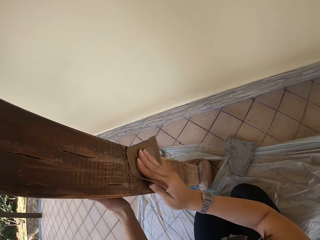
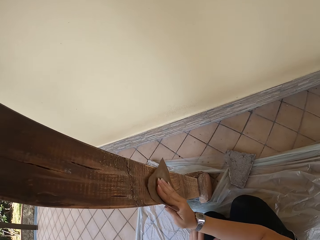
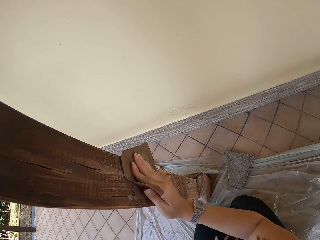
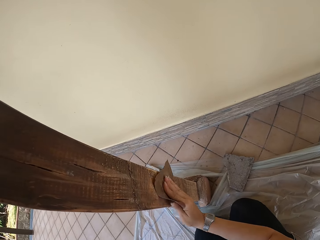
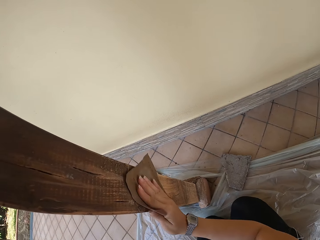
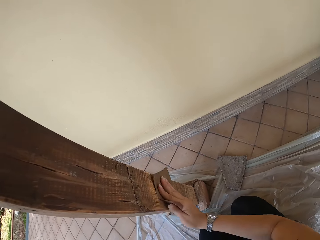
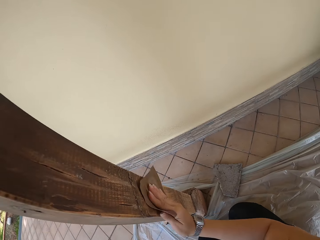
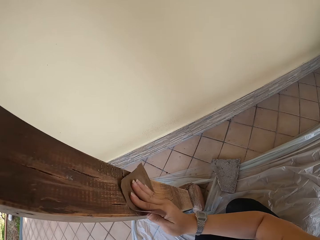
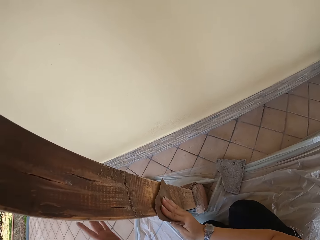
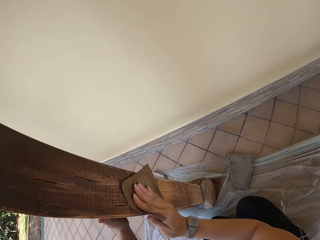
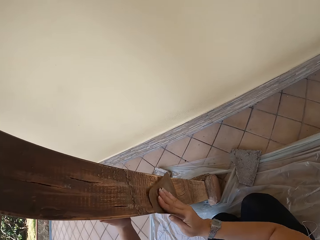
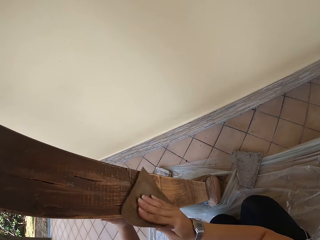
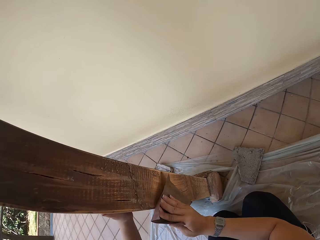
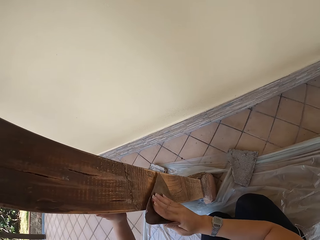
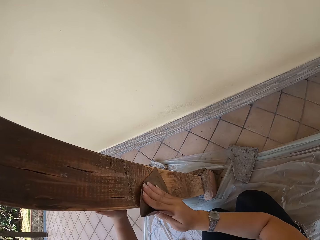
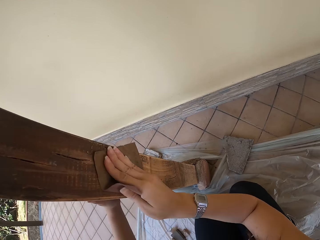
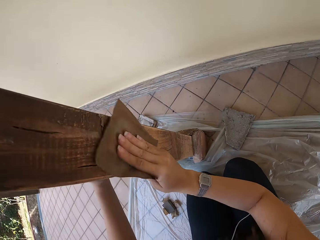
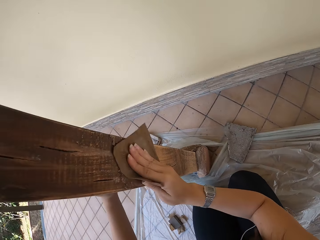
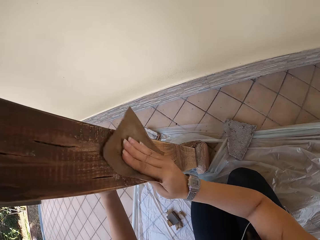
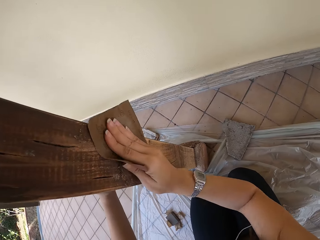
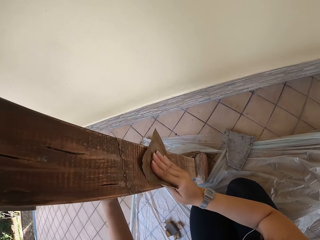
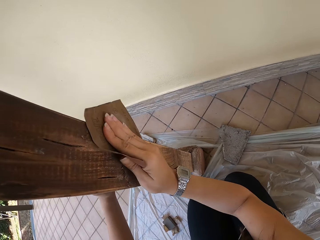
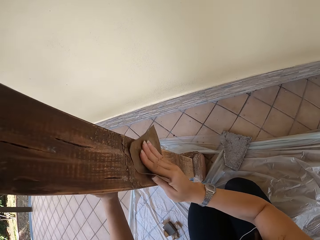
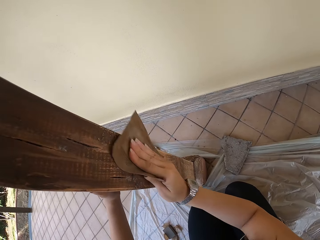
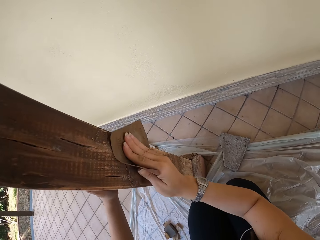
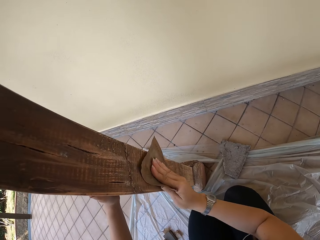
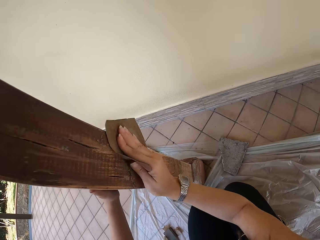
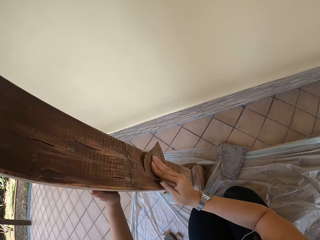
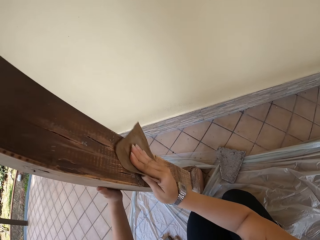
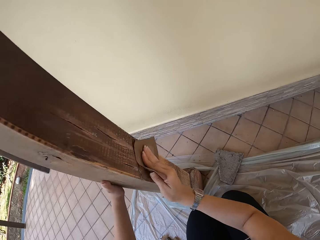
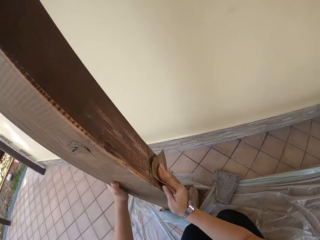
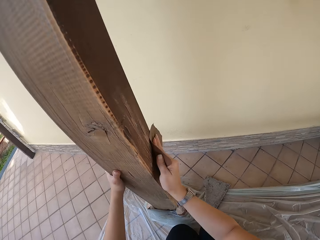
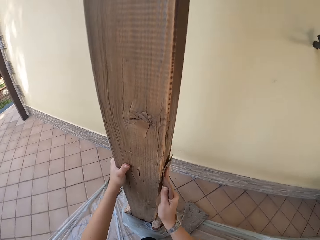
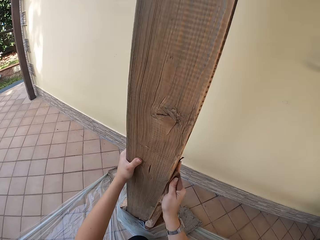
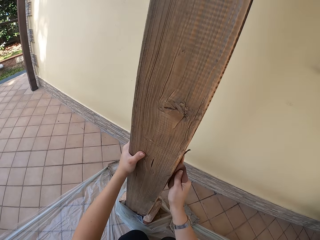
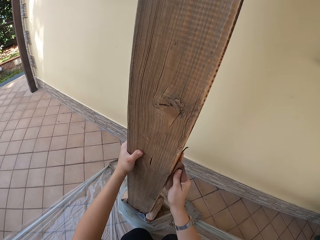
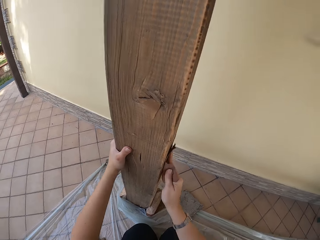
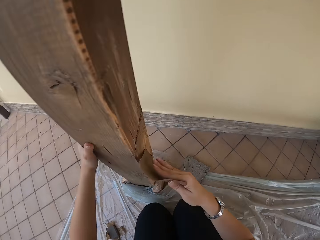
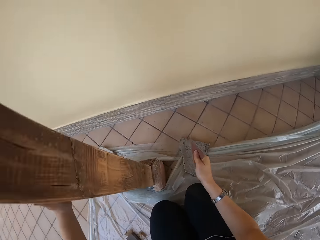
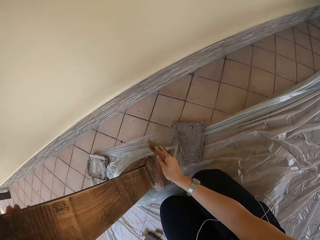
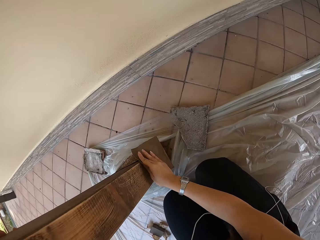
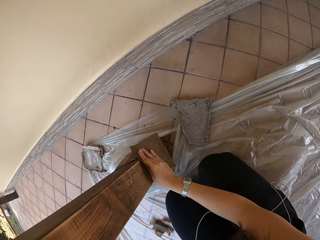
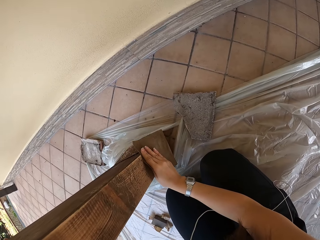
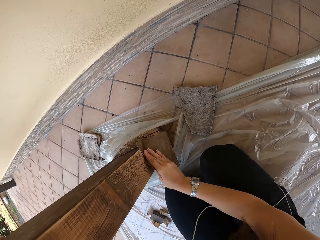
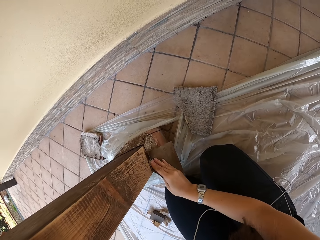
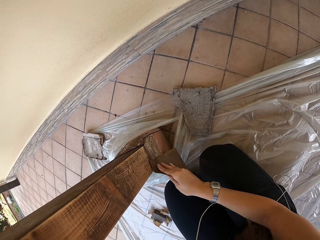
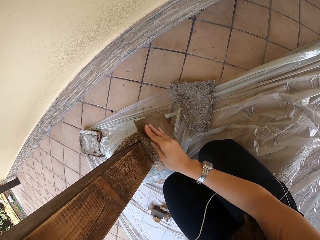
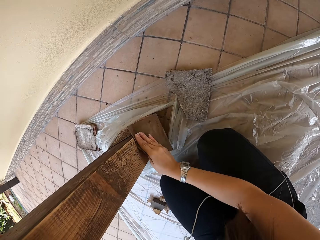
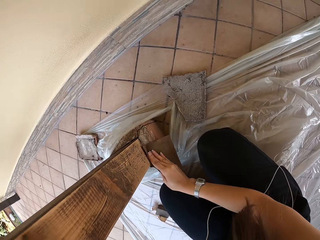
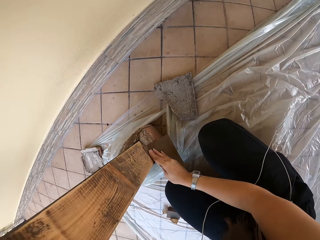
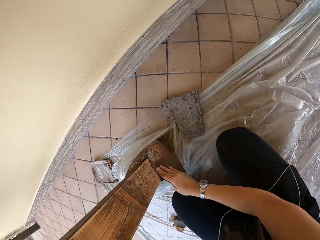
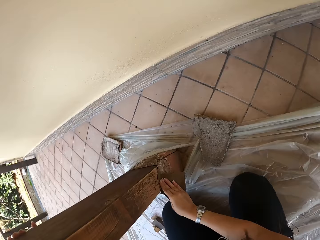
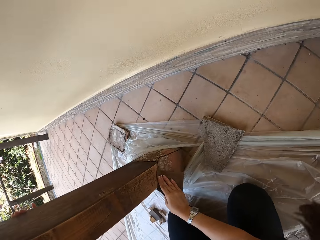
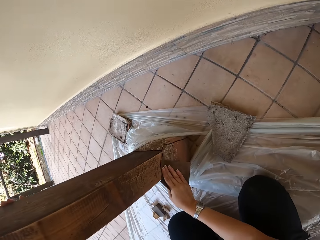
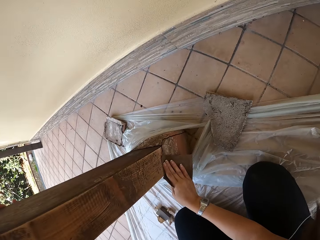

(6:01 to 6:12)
The camera wearer removes her left hand from the pillar. She places her left hand on the pillar.

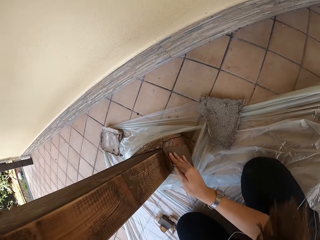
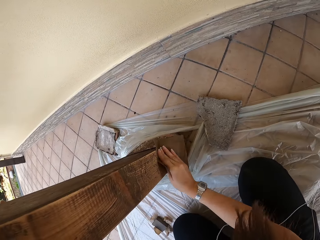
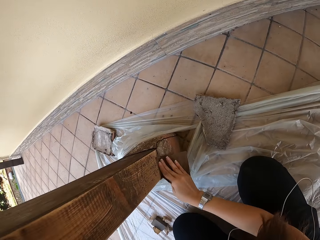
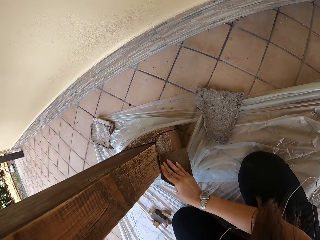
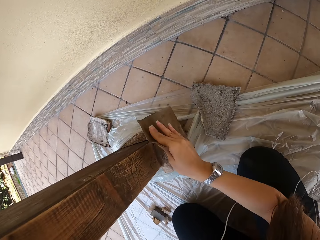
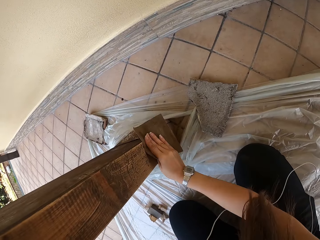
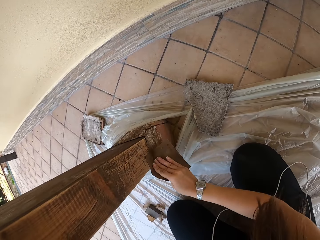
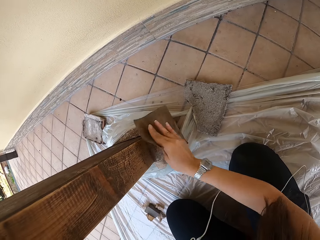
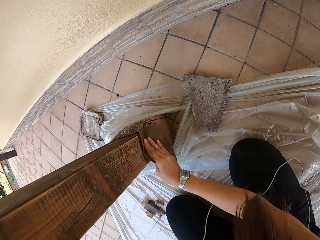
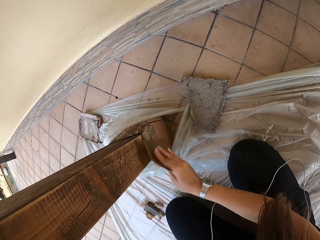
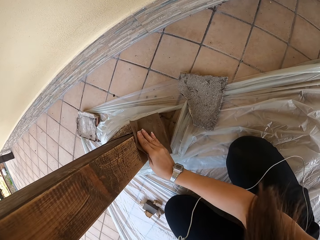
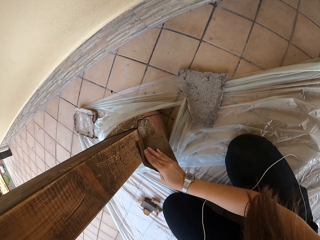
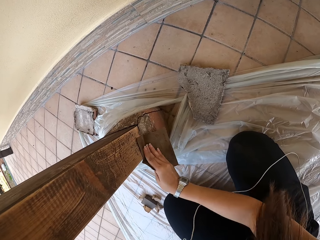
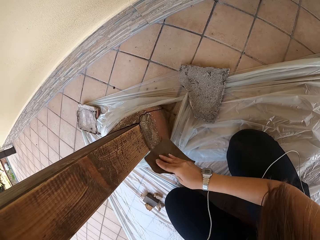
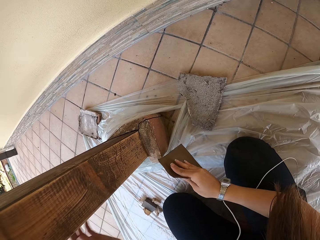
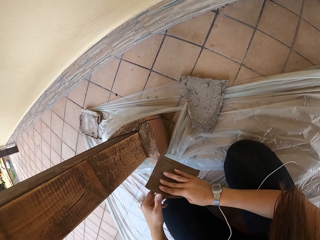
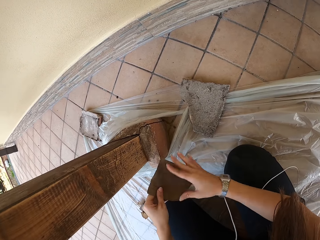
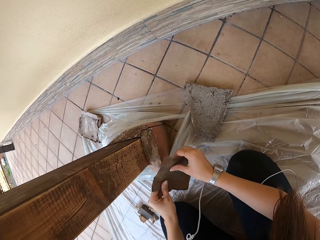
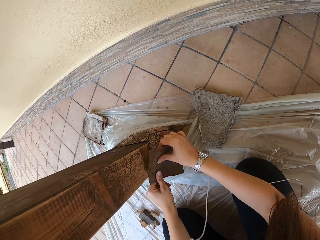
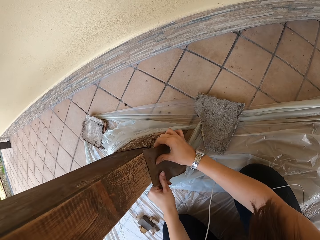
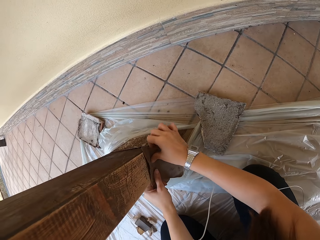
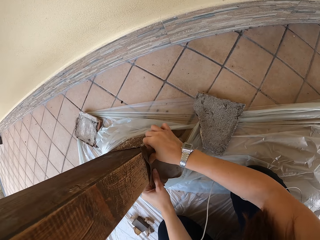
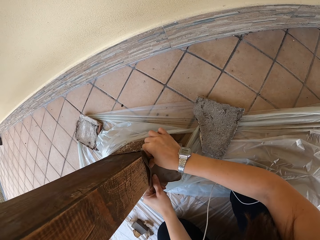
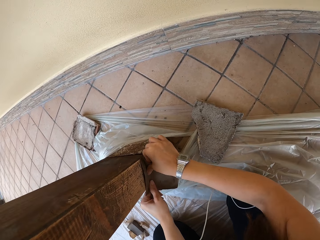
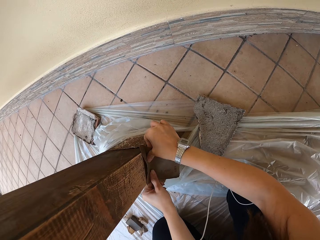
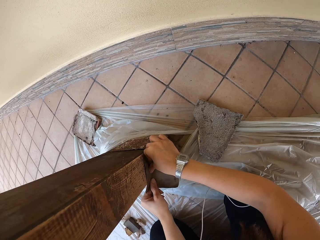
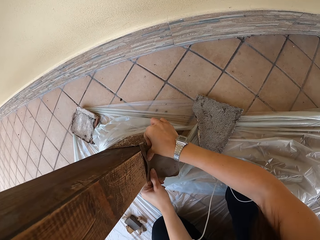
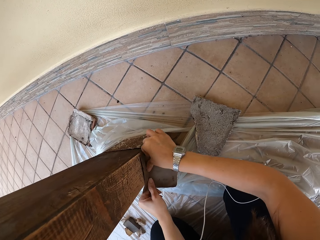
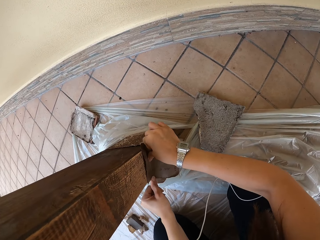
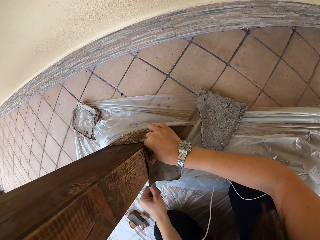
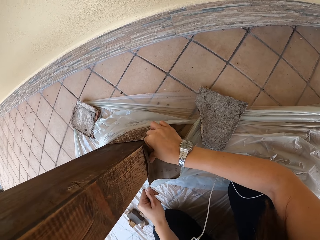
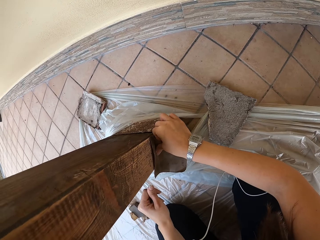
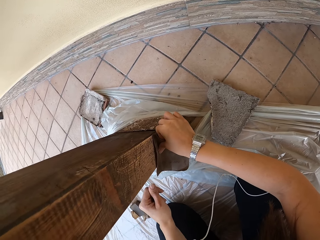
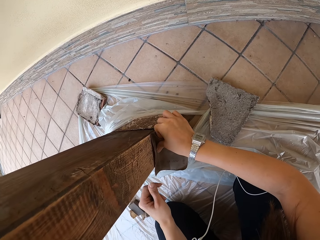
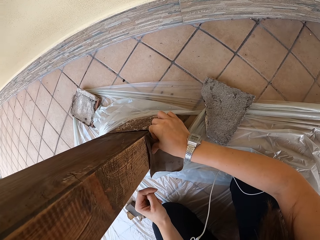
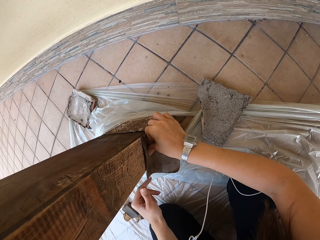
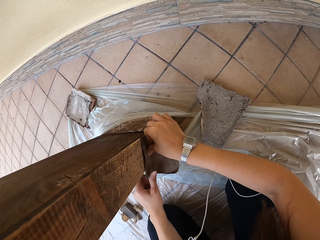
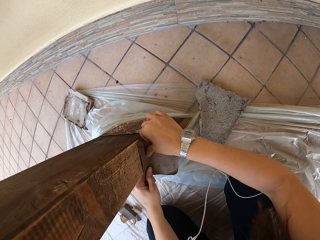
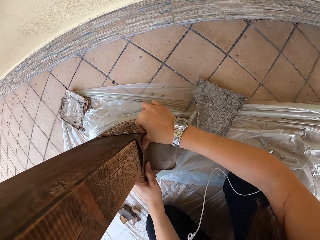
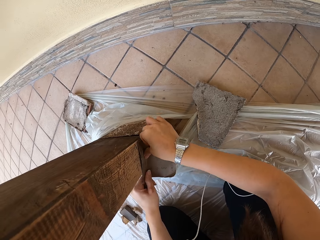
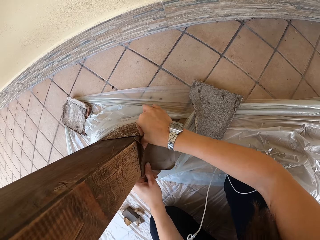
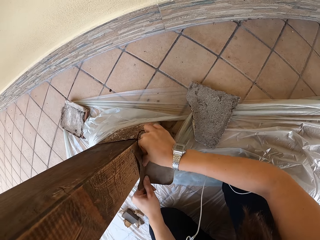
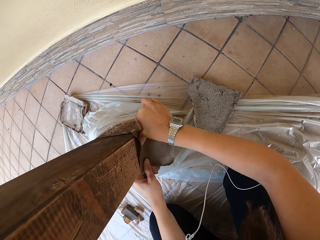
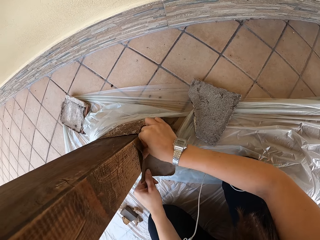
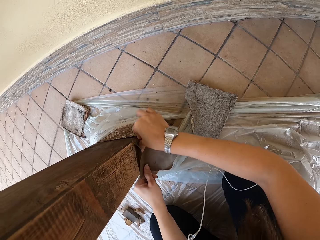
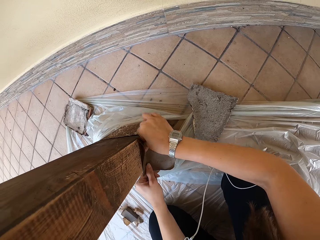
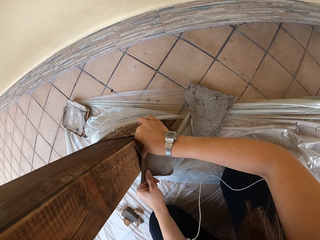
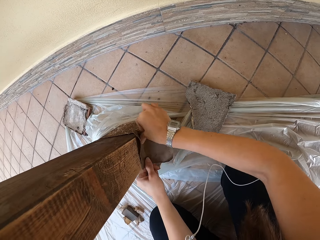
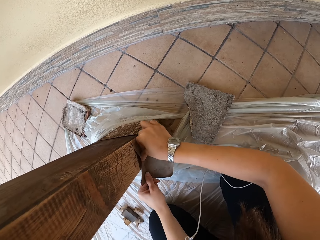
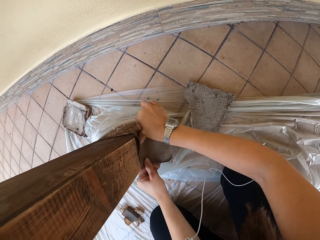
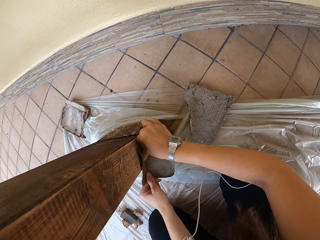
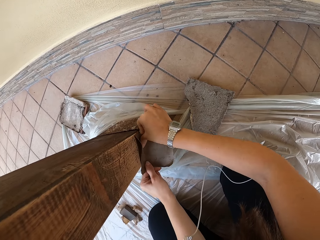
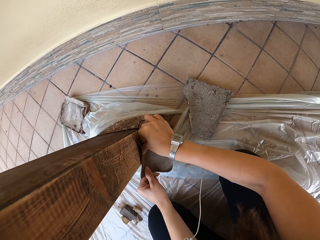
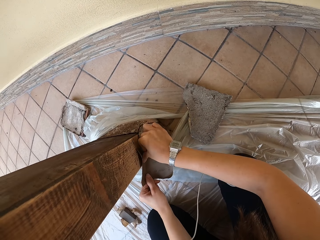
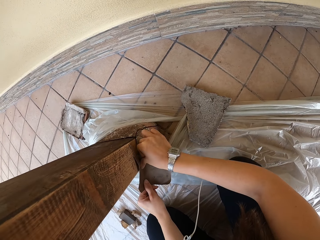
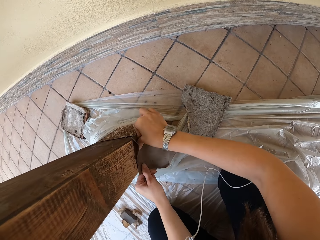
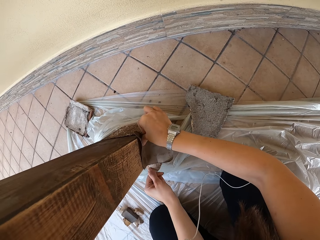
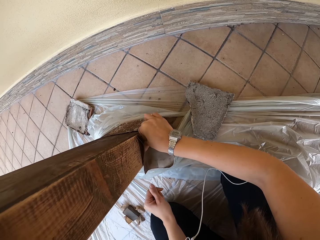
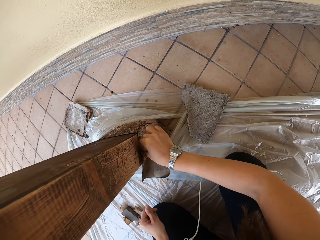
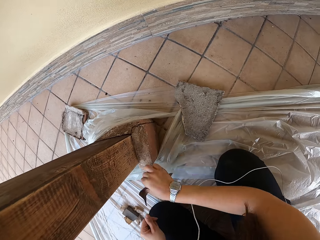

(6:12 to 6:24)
The camera wearer smoothens the pillar with both her hands. She holds the sandpaper with both hands. She scrubs the wood with the sandpaper.
